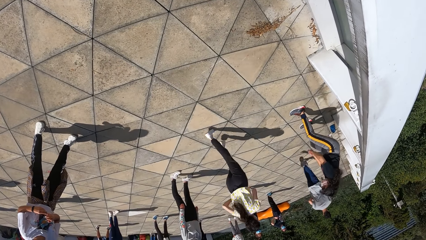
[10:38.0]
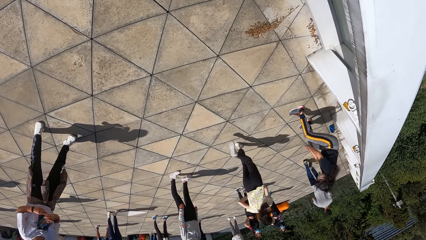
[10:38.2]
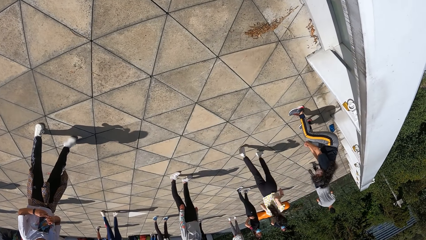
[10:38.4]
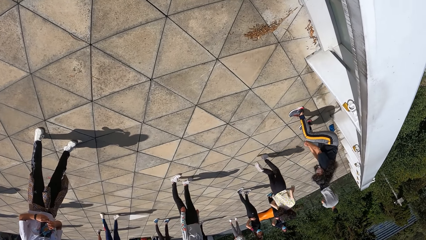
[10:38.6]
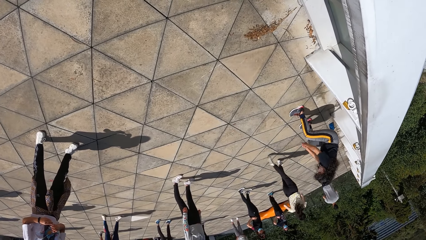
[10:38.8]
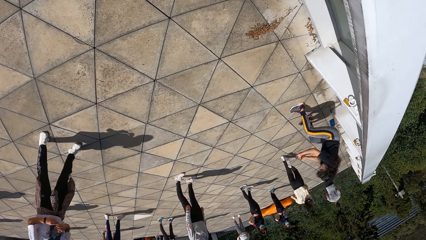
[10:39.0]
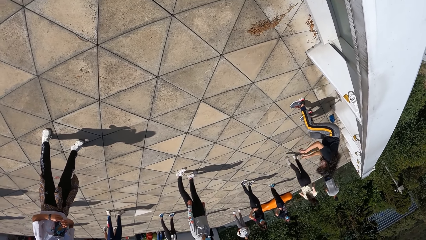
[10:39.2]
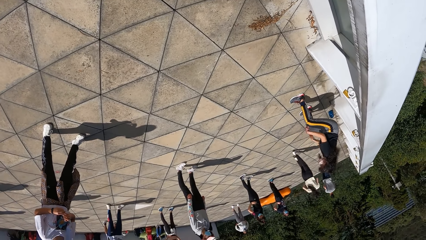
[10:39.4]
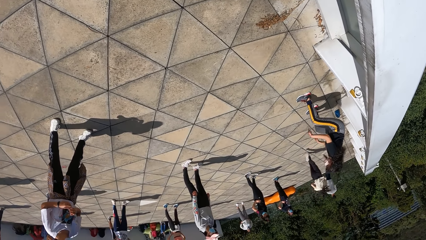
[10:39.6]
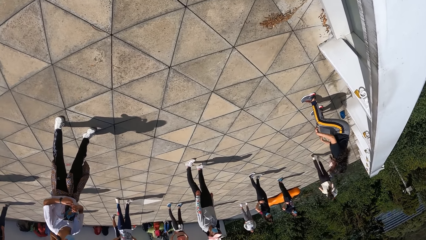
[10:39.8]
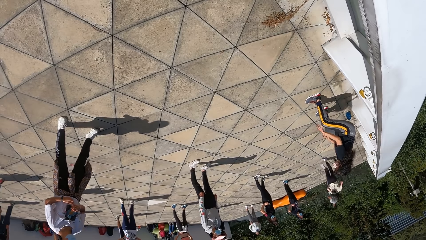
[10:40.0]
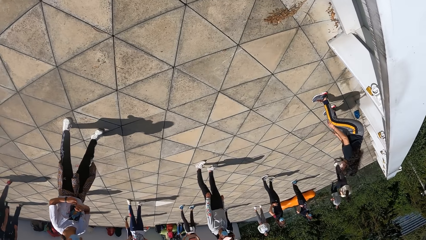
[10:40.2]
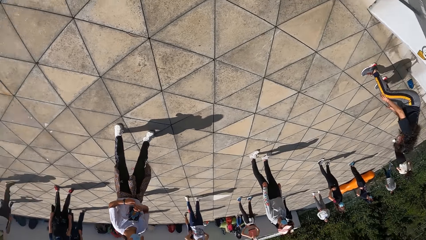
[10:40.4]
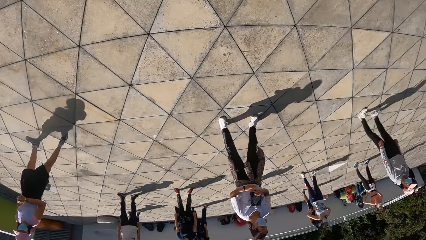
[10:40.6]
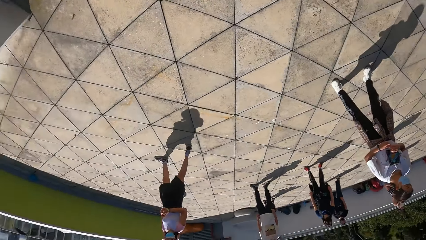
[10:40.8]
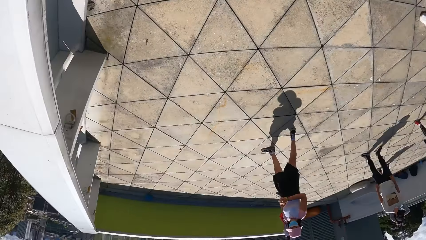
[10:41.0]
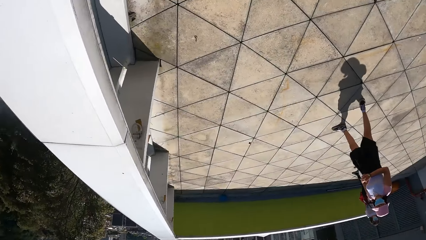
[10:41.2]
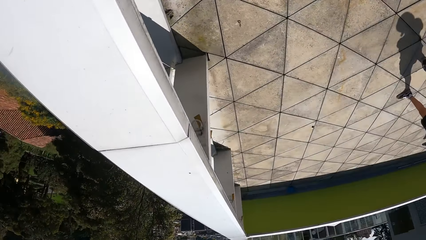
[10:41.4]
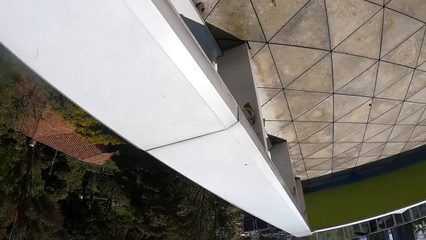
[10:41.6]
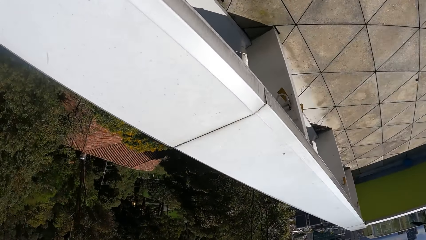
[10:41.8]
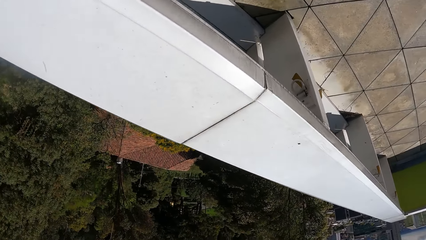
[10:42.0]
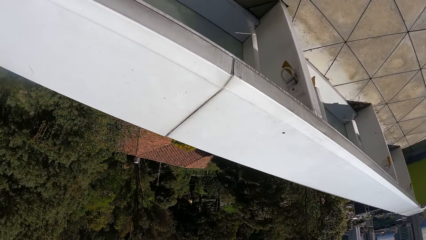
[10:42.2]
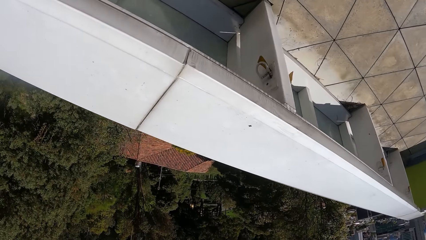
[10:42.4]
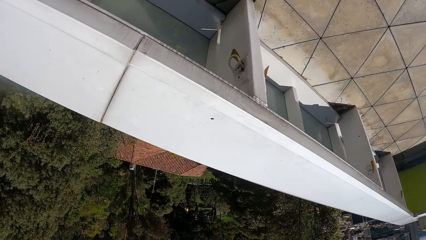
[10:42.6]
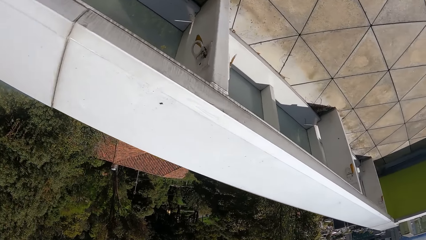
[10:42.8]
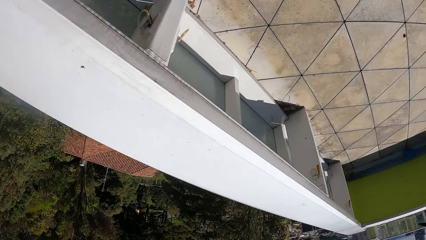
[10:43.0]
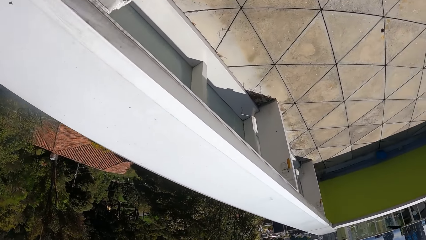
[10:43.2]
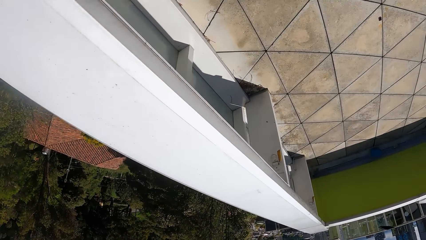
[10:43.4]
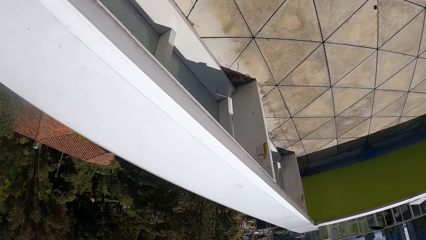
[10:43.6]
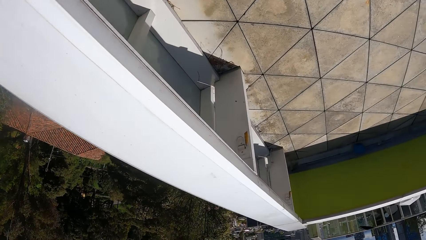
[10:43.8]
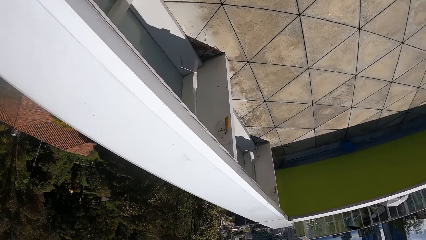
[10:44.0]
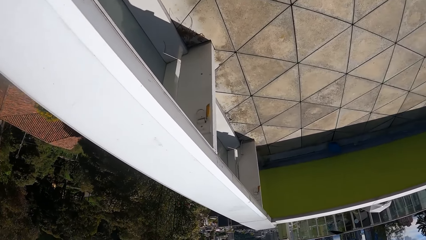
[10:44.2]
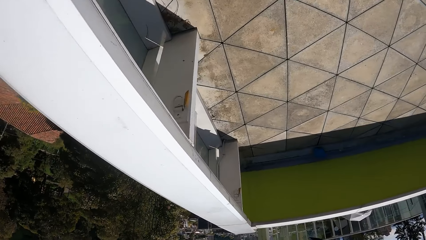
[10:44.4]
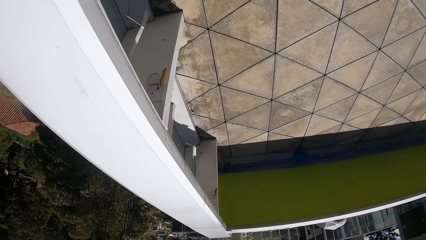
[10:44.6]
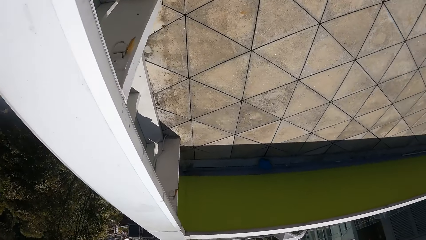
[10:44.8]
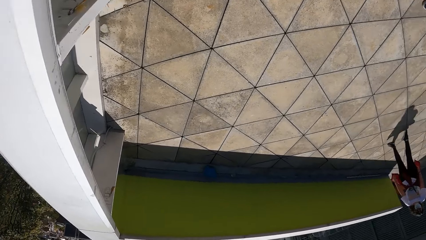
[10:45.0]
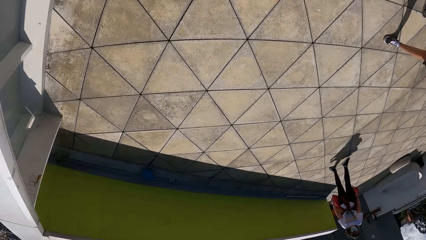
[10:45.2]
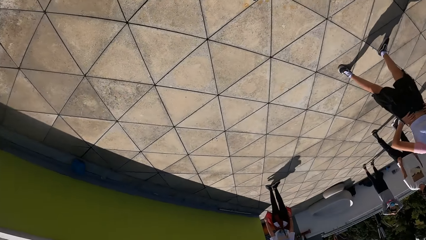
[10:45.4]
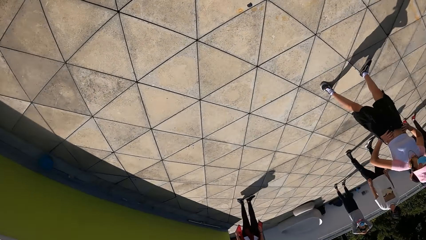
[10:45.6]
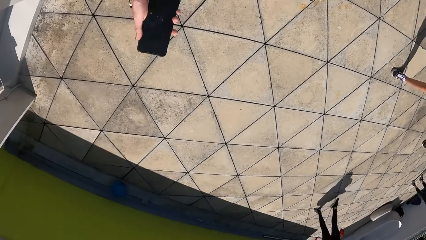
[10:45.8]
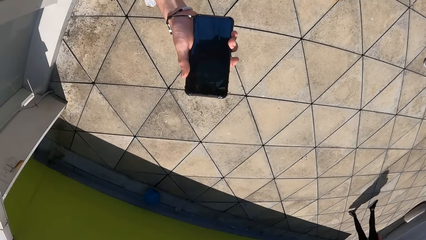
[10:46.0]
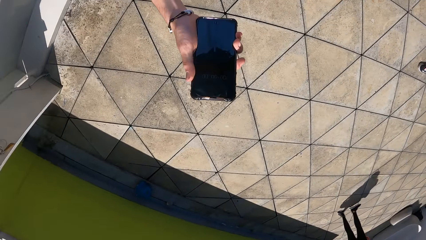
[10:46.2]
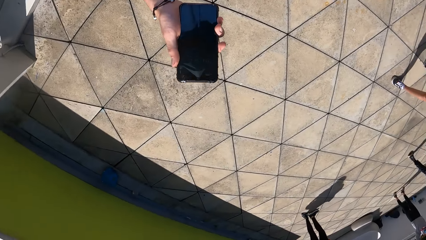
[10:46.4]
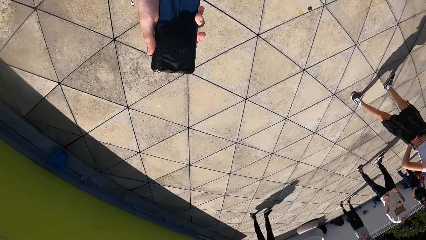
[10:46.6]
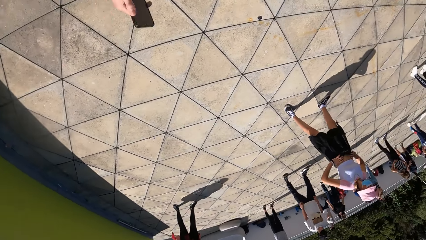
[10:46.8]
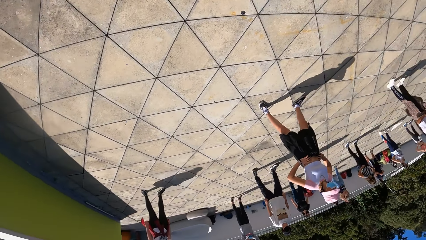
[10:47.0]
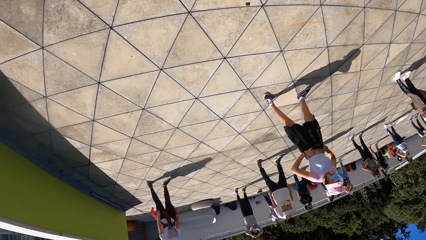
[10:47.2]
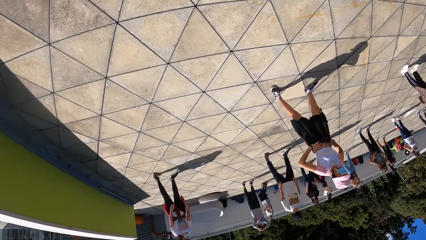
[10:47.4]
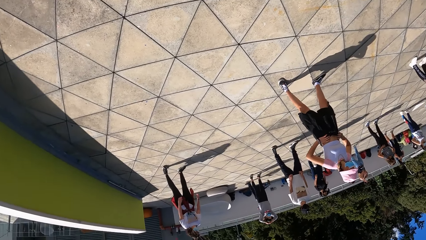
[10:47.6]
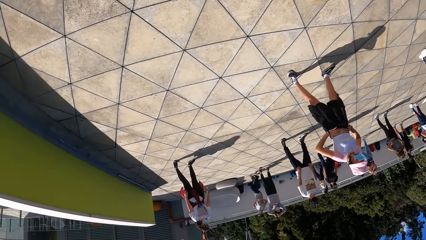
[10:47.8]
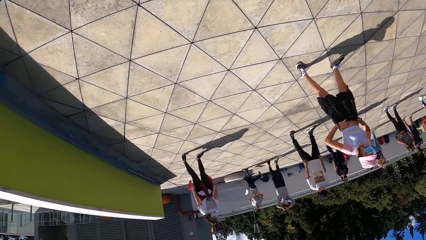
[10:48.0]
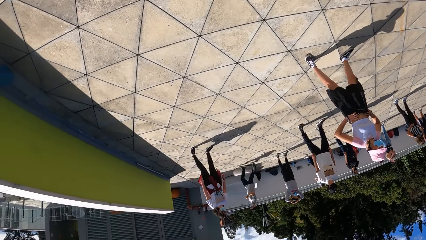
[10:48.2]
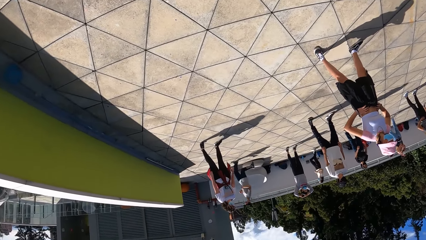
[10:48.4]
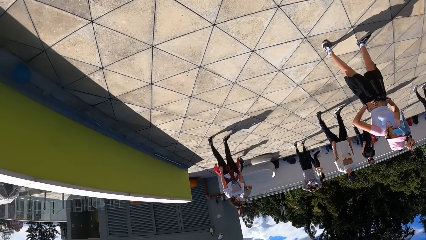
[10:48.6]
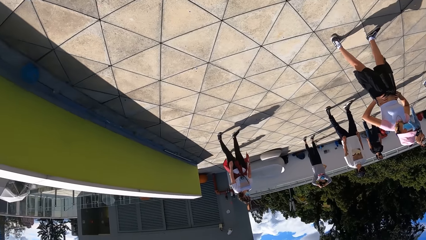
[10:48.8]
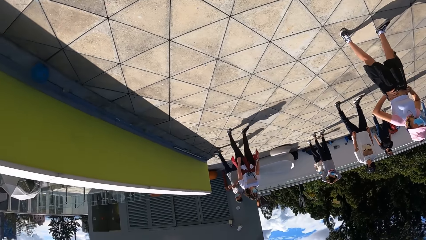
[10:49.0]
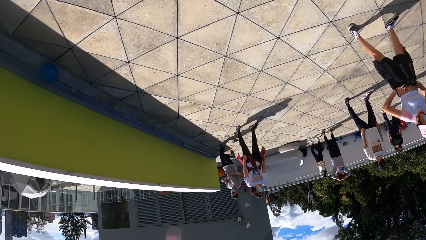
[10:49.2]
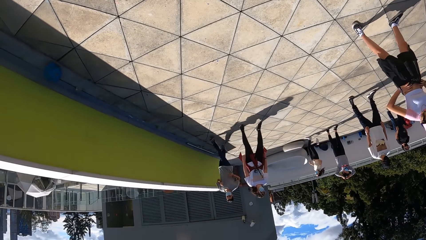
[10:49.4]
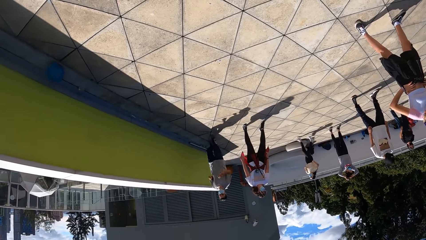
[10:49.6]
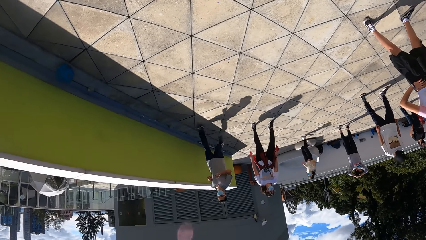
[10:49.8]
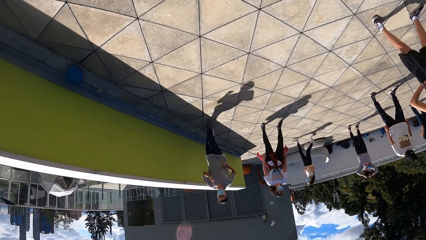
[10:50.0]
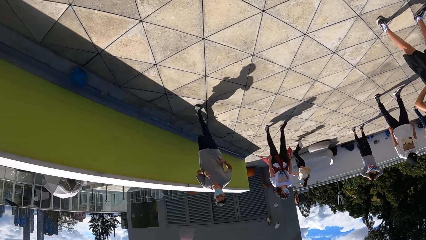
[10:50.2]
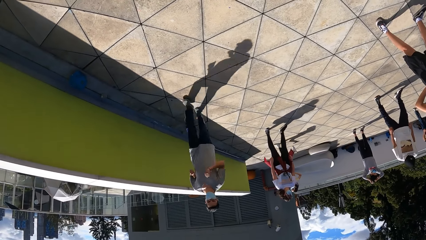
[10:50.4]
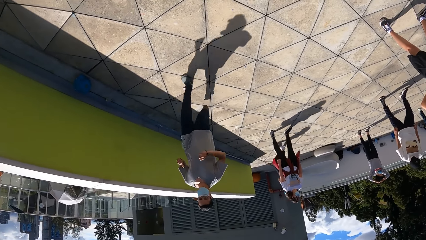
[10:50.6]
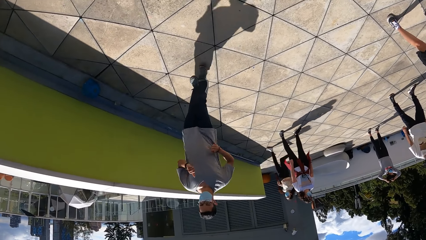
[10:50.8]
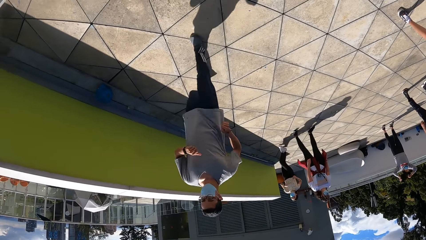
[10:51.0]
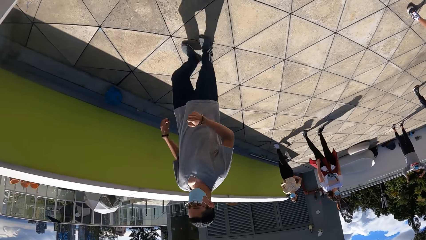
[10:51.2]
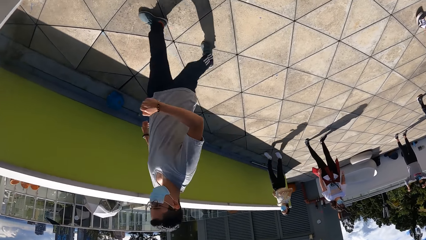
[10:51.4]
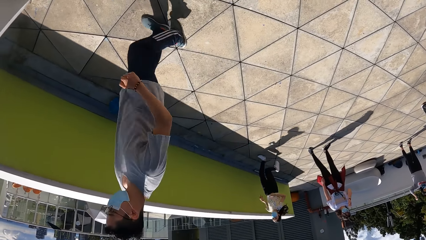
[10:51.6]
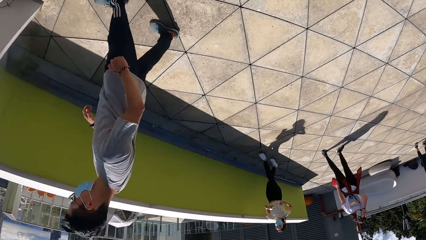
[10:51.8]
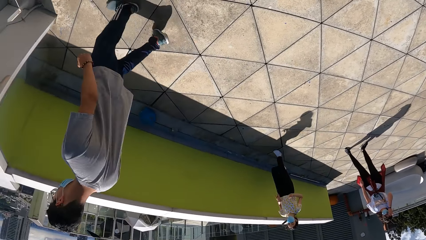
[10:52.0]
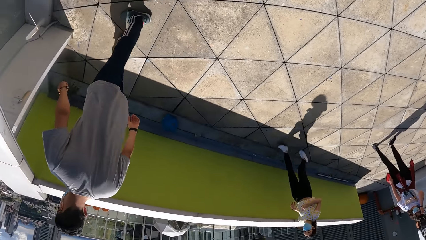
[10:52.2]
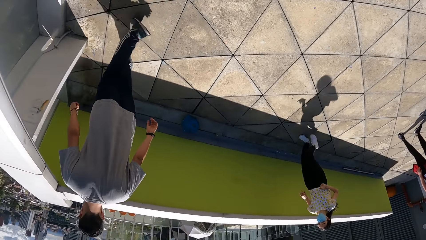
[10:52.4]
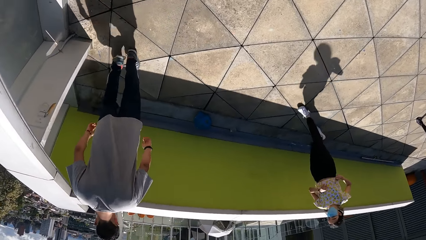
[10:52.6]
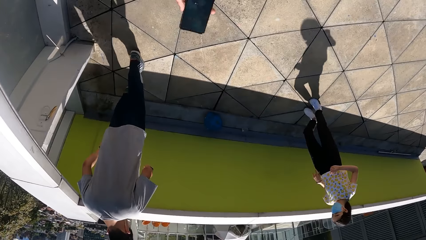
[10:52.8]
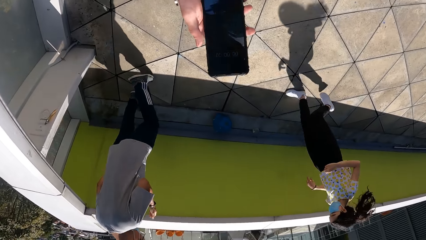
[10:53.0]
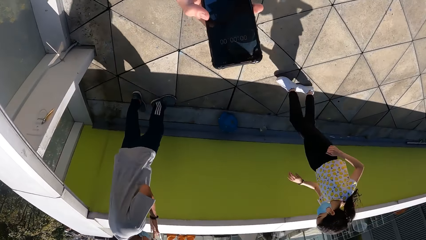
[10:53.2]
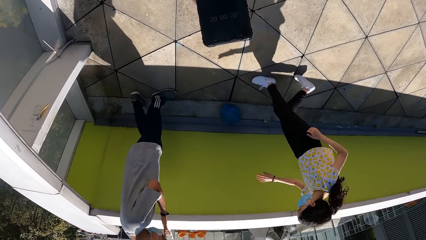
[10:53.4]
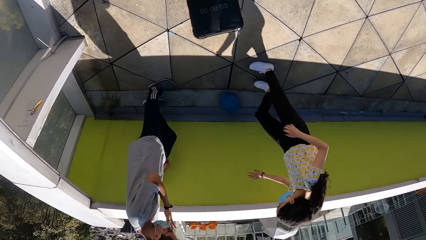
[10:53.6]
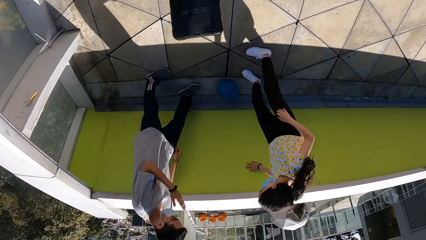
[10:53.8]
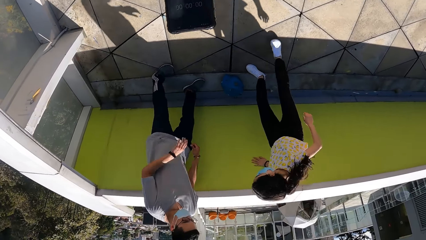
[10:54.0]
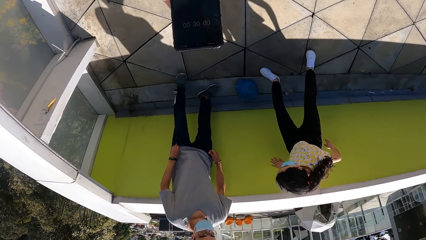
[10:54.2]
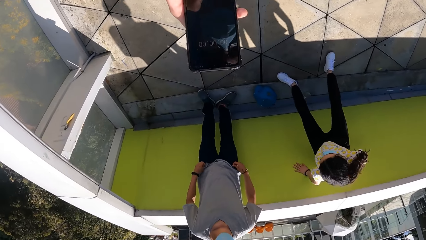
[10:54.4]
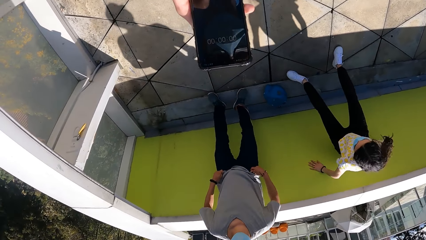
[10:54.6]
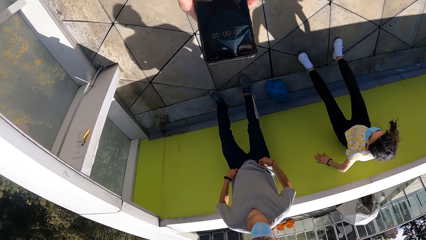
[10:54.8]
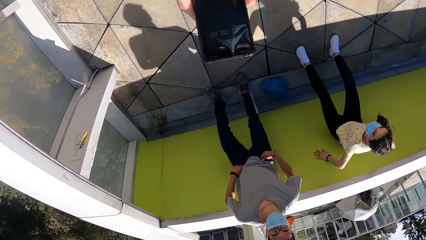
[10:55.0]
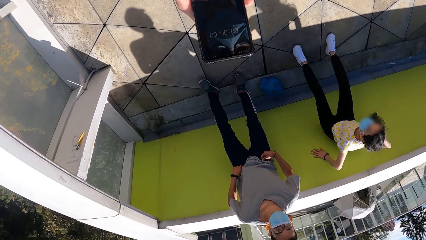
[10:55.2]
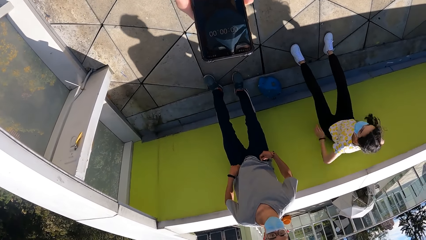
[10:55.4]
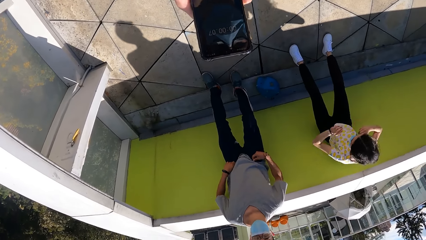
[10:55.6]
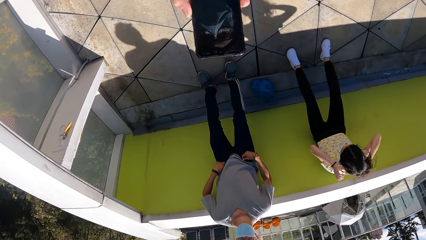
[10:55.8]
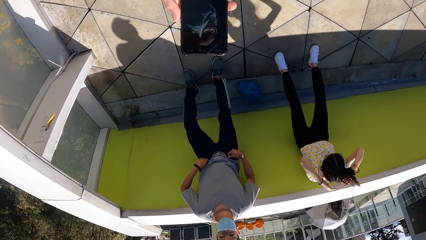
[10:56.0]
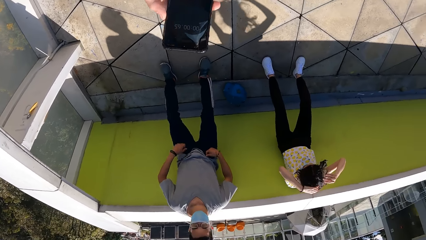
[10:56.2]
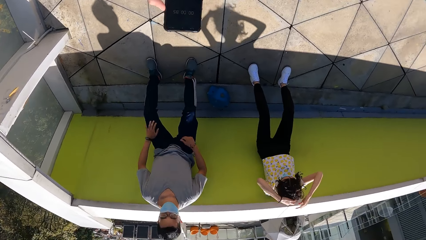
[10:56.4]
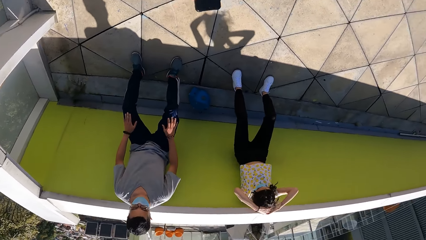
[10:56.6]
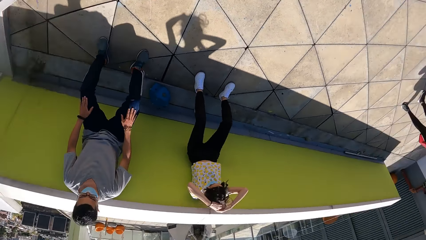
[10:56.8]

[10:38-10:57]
The camera wearer walks in the field of workout. He holds the phone with his right hand. He stares at the cellphone and scrolls on the cellphone. A man and a woman lean on the wall.
